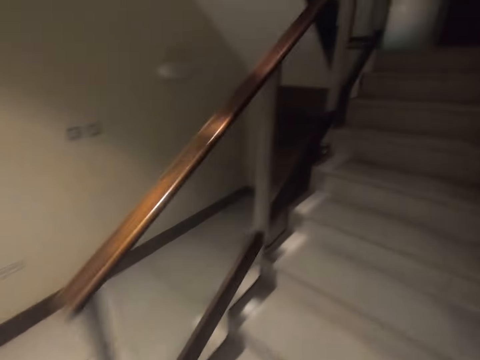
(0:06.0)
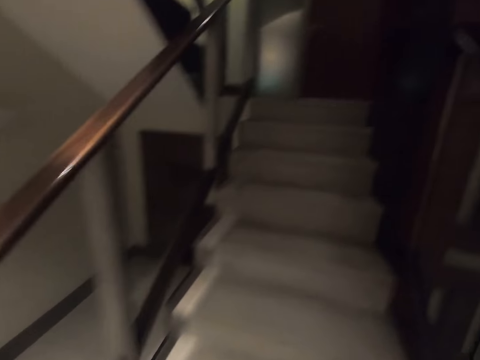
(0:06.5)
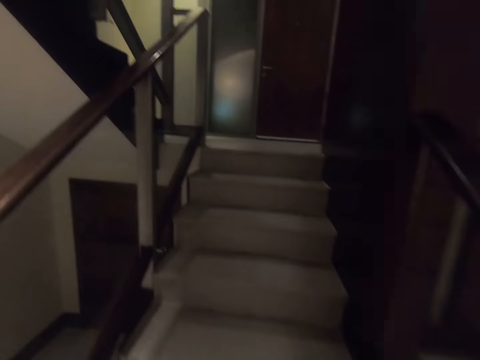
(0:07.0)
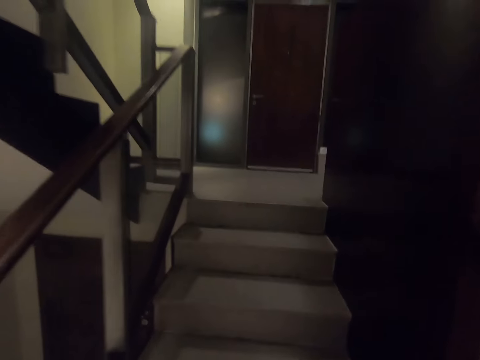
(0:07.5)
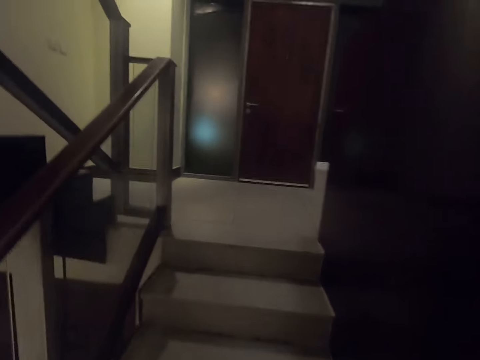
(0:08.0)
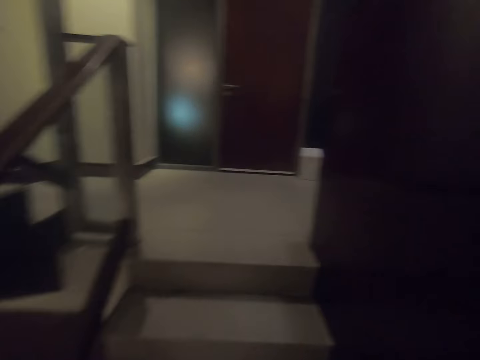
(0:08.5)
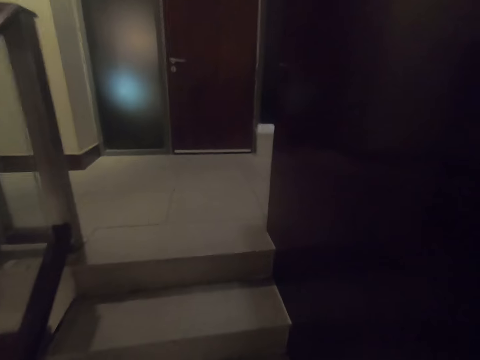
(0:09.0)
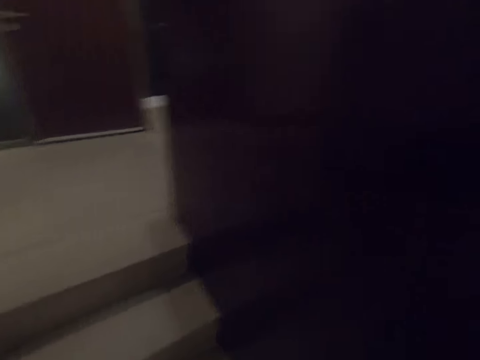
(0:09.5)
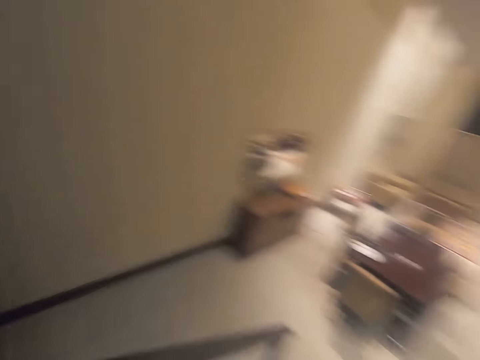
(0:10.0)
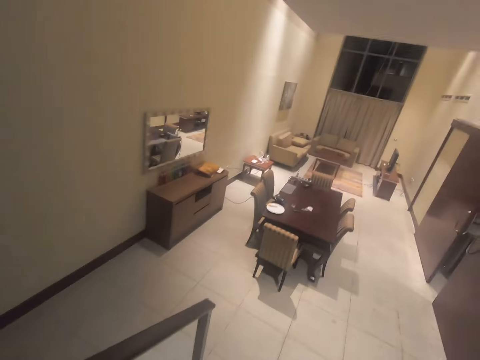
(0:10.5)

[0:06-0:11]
The camera wearer walks up the staircase. They turn around.

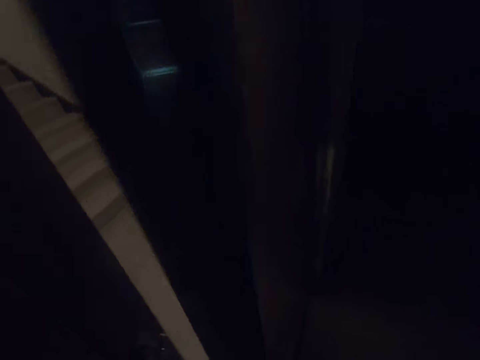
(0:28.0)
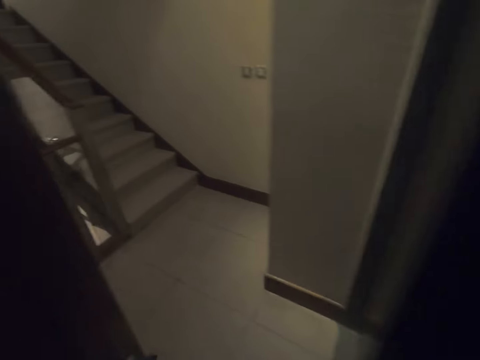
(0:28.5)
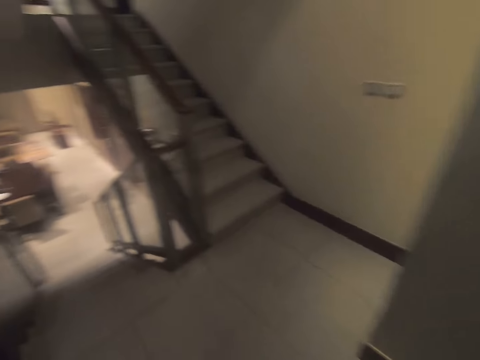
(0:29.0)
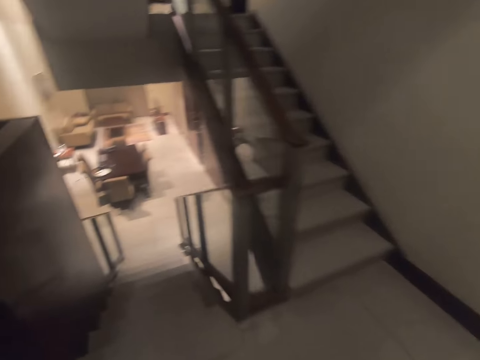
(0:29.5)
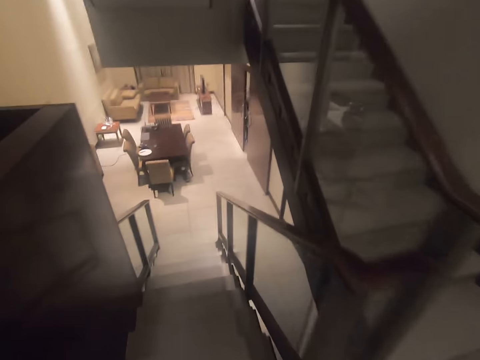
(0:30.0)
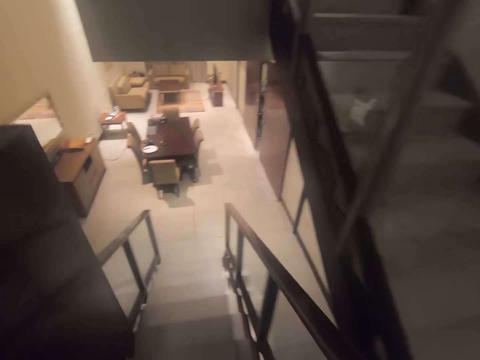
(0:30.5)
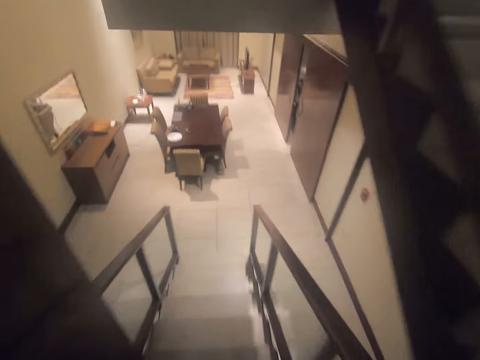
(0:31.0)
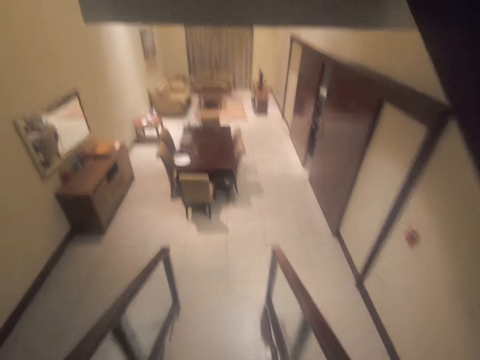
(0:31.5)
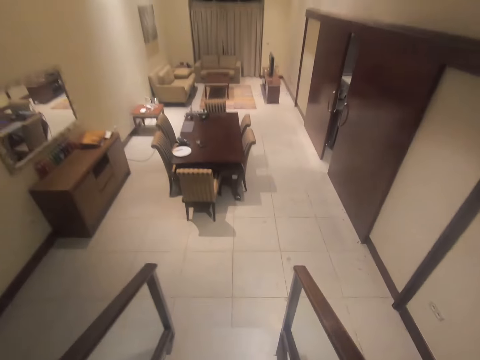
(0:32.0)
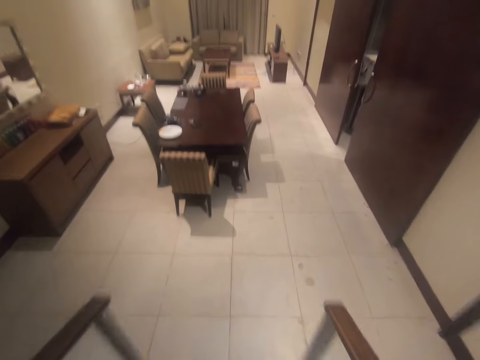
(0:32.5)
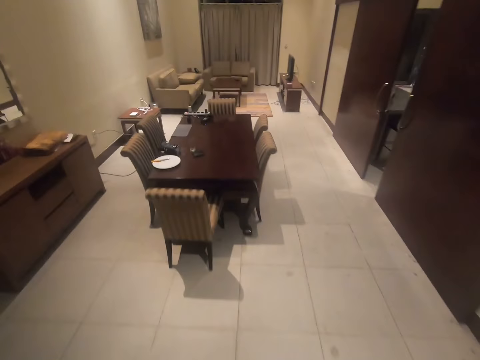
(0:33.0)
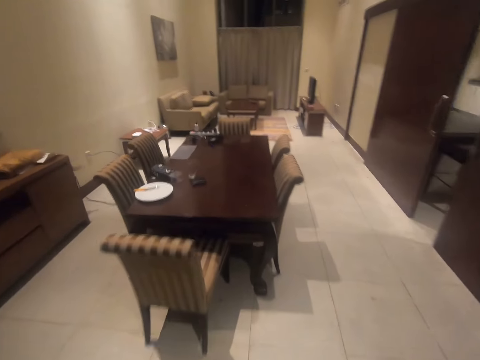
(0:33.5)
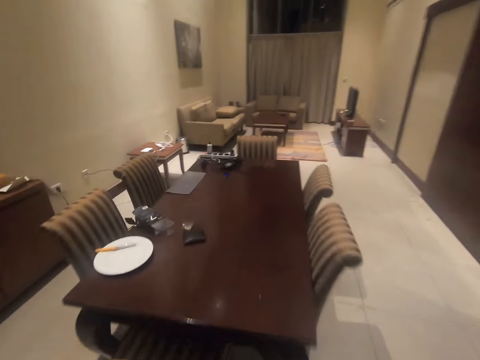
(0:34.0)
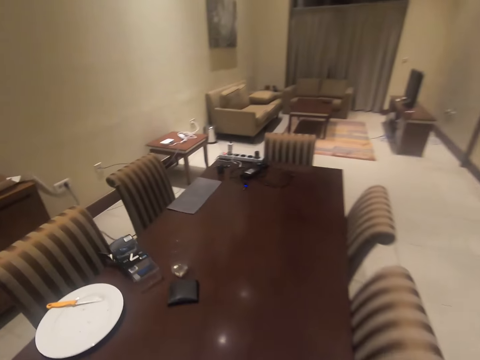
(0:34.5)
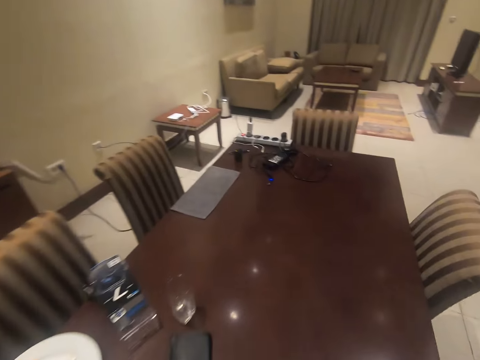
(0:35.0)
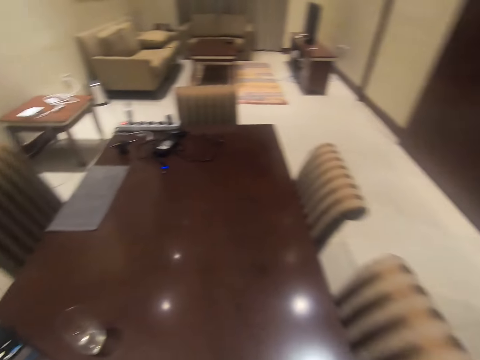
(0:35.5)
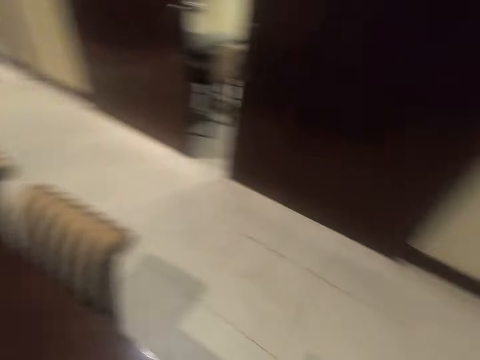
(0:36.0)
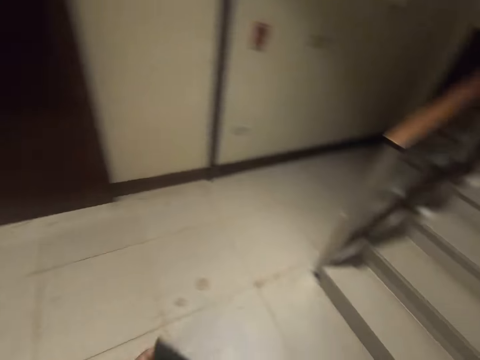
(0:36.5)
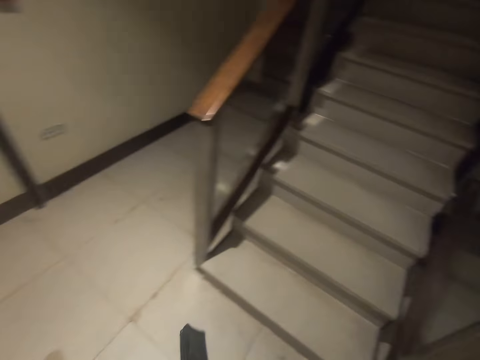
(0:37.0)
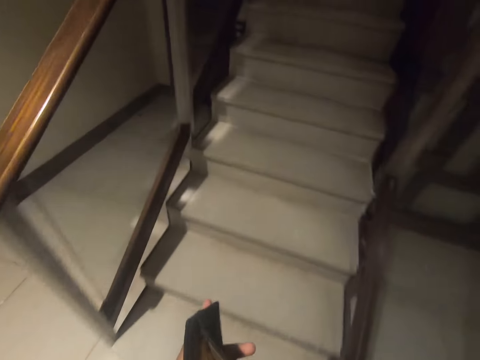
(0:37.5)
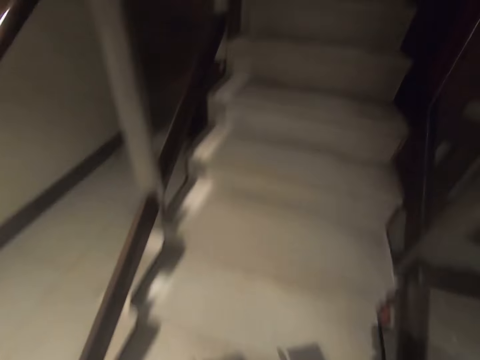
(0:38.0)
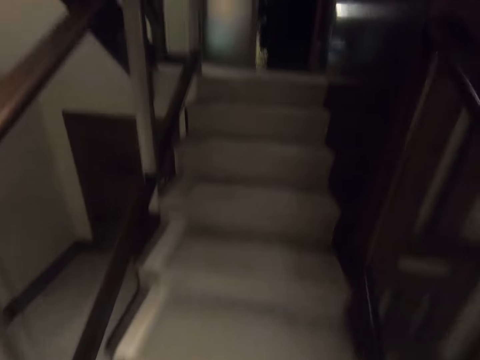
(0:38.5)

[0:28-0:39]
The camera wearer walks through the door into the apartment. He walks down the staircase towards the dining area. He picks up his wallet from the dining table. He turns around. He walks towards the staircase. He walks up the staircase.

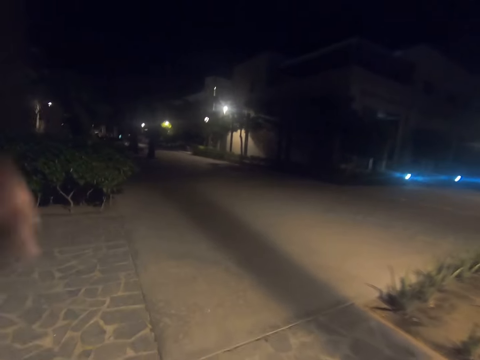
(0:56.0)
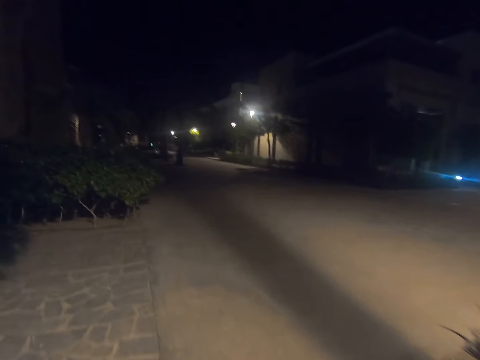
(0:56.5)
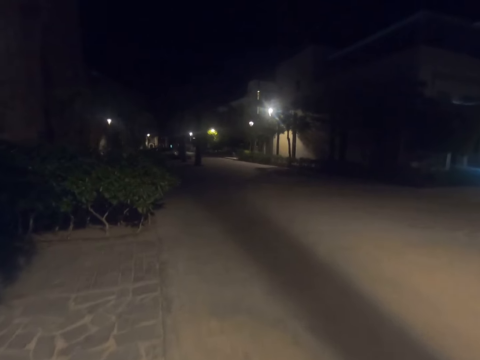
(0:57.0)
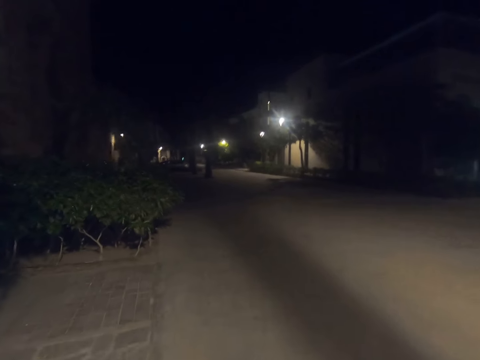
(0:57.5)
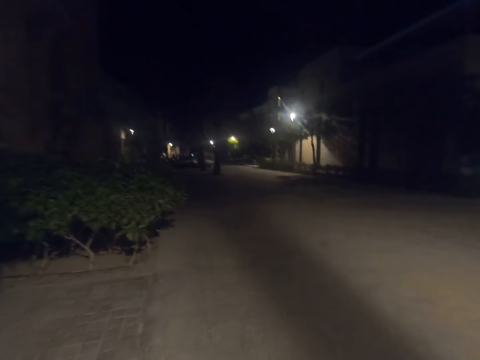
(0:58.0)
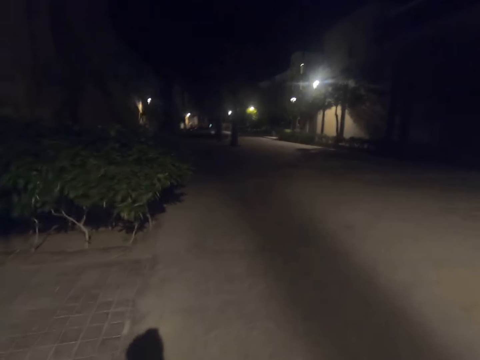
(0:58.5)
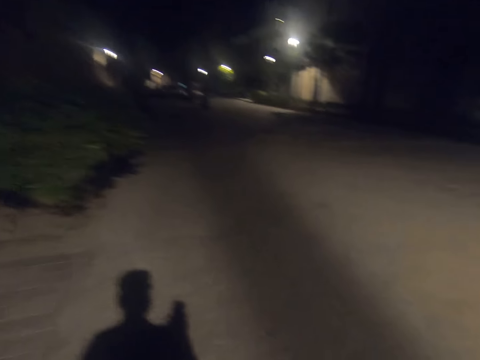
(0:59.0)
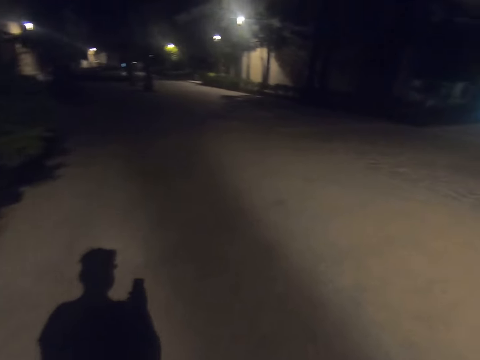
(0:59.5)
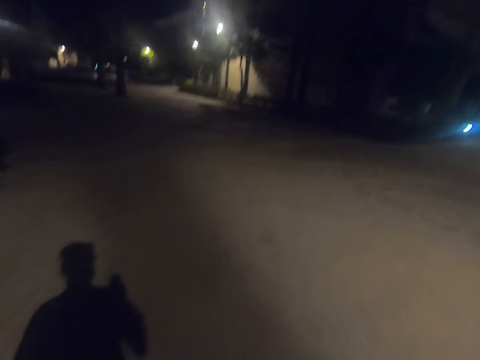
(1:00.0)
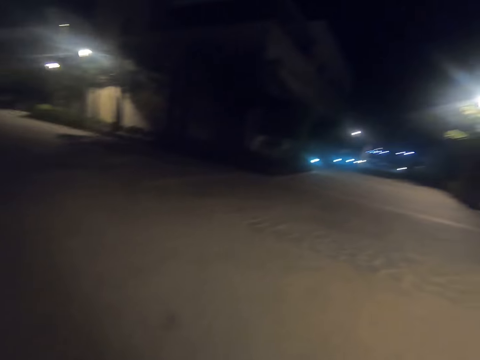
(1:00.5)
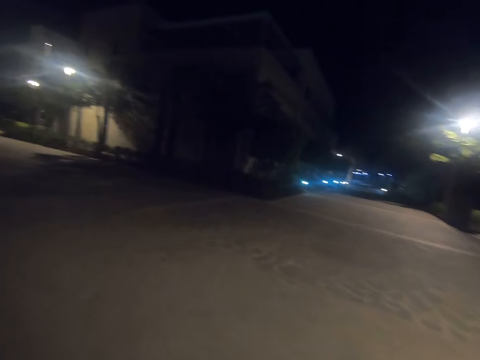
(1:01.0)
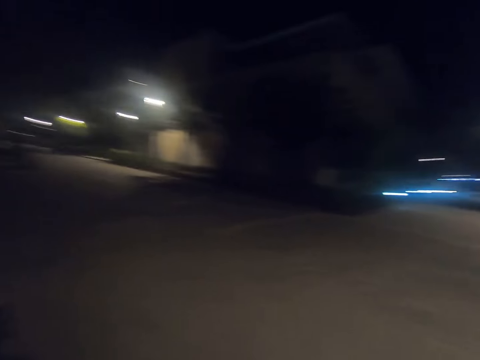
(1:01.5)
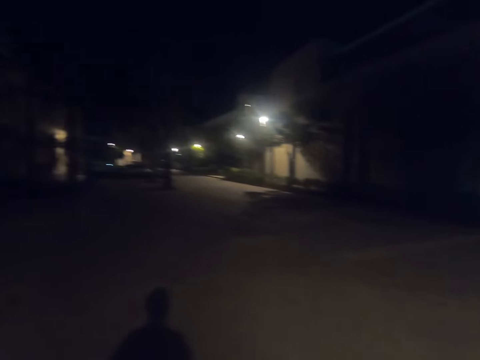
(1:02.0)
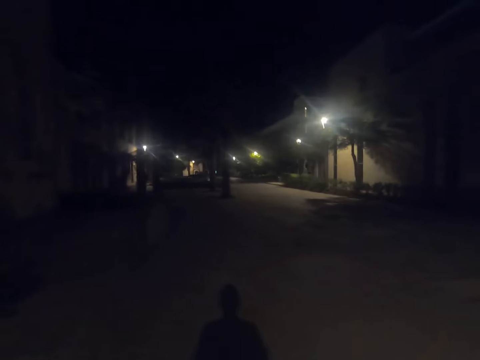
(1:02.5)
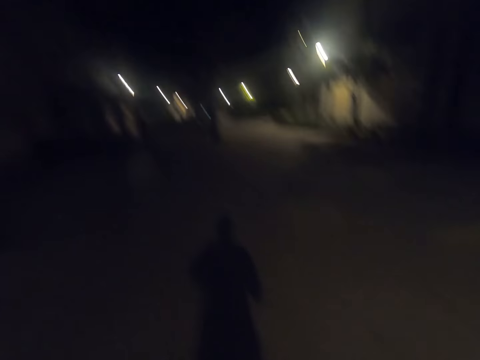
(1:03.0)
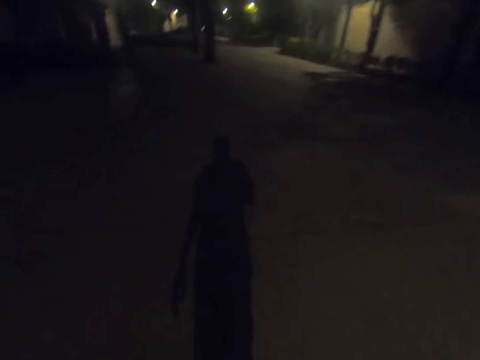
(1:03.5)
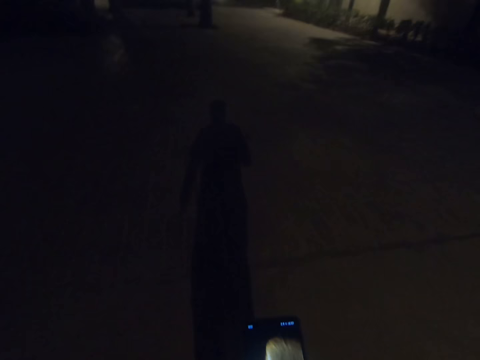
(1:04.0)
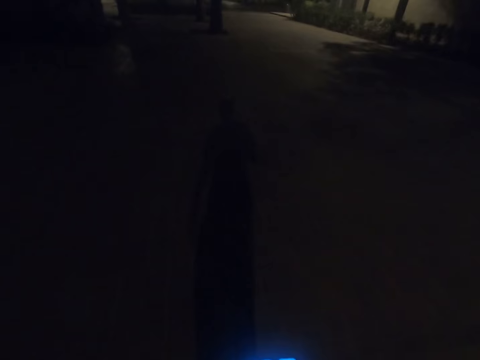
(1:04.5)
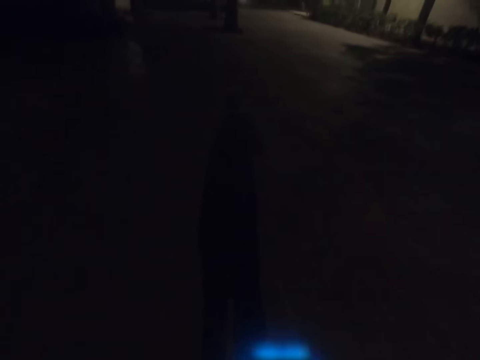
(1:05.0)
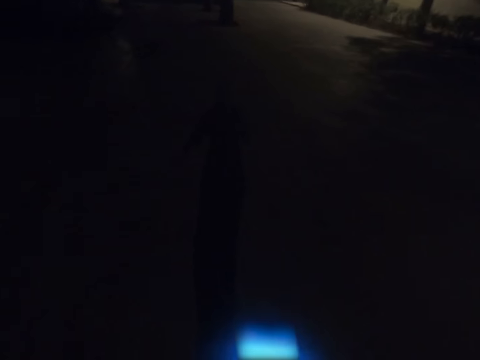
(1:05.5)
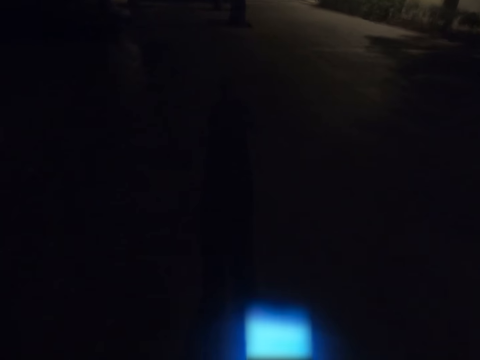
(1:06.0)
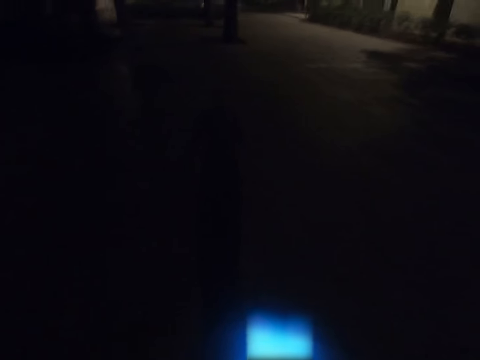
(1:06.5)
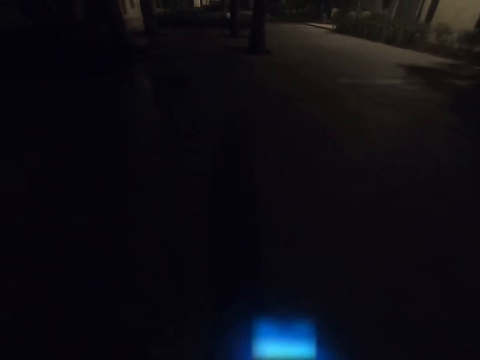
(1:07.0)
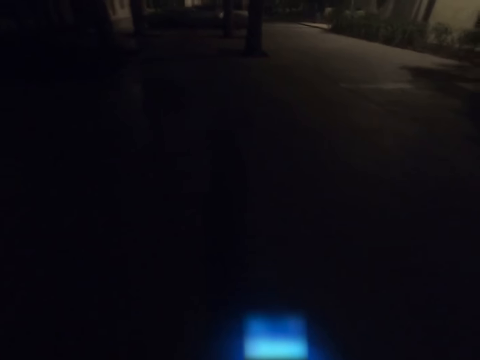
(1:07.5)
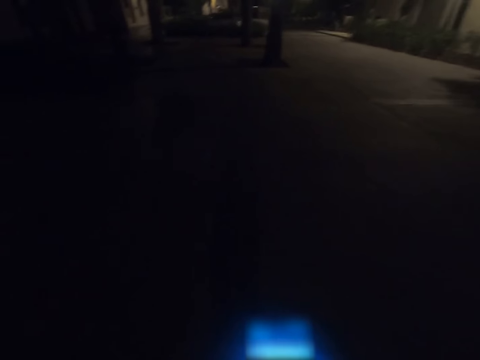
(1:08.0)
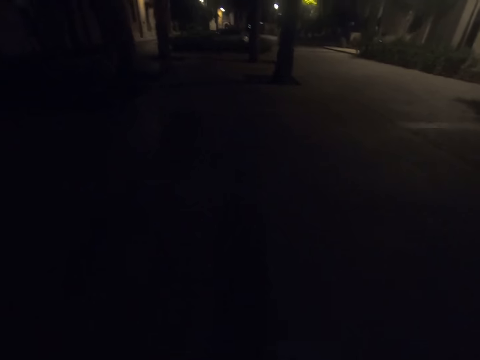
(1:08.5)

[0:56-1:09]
The camera wearer puts his left hand down. He walks along the sidewalk on the left side of the road. He looks to the right. He looks forward. He operates the phone.
